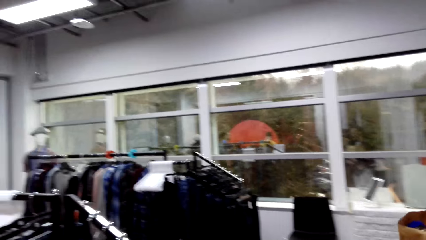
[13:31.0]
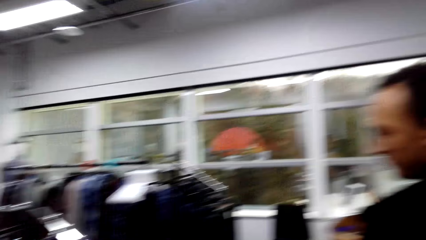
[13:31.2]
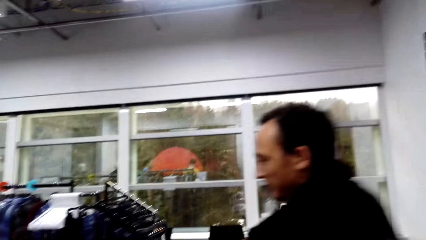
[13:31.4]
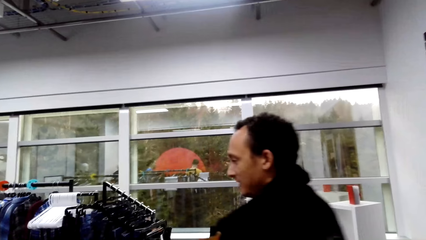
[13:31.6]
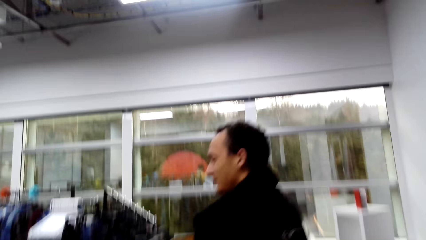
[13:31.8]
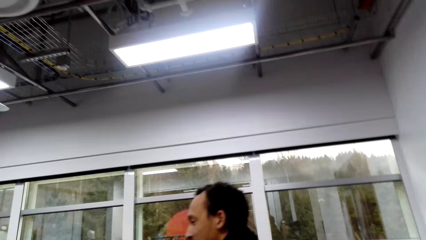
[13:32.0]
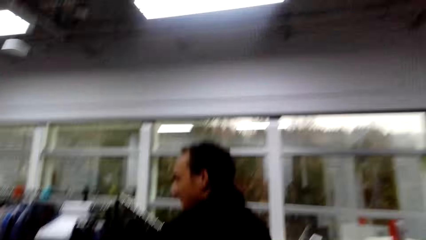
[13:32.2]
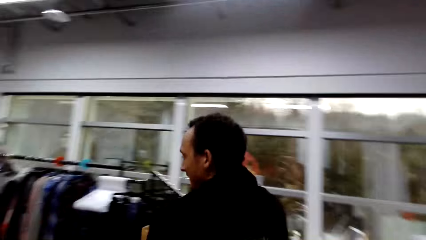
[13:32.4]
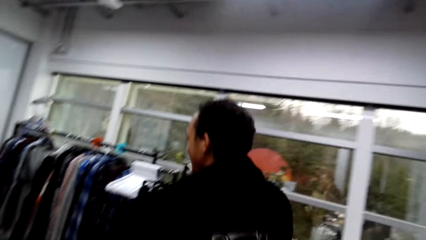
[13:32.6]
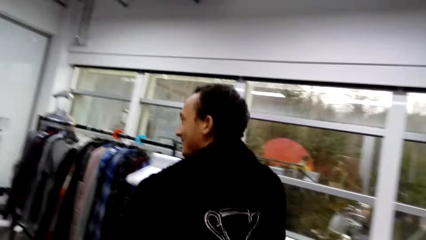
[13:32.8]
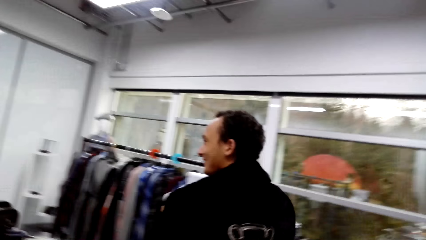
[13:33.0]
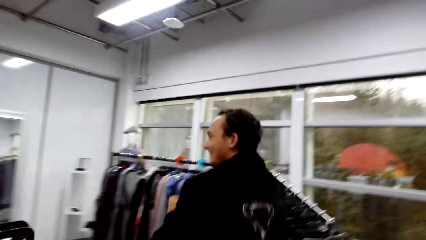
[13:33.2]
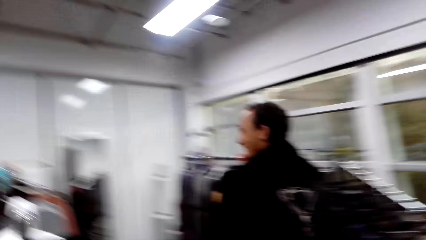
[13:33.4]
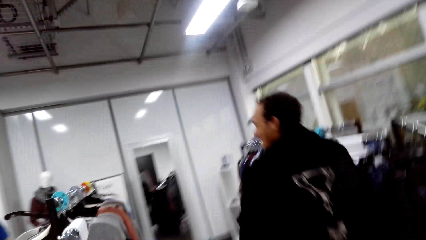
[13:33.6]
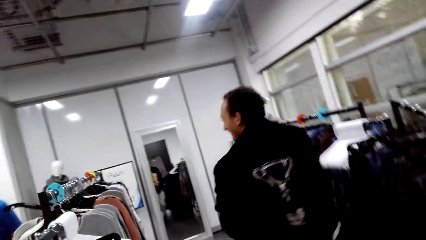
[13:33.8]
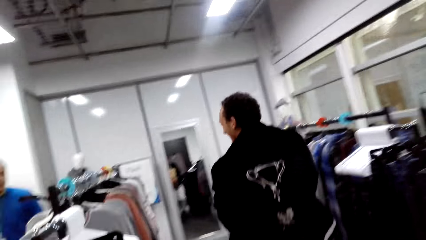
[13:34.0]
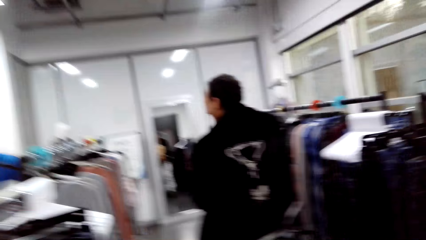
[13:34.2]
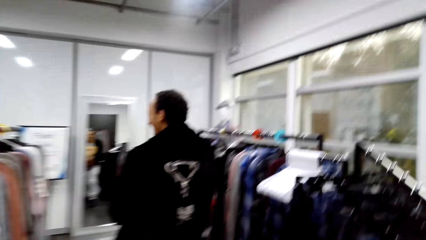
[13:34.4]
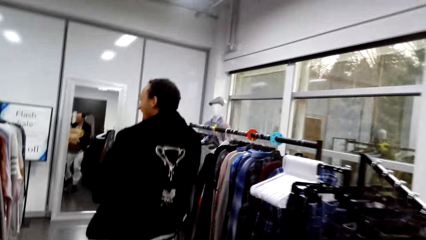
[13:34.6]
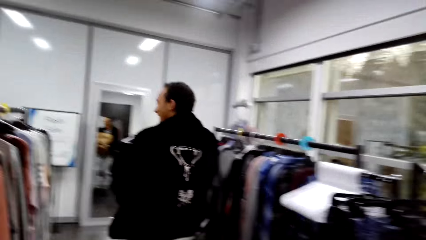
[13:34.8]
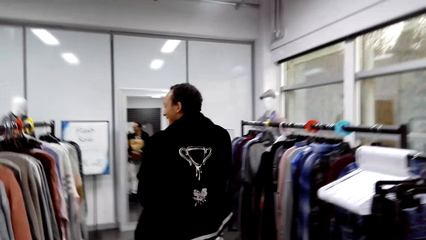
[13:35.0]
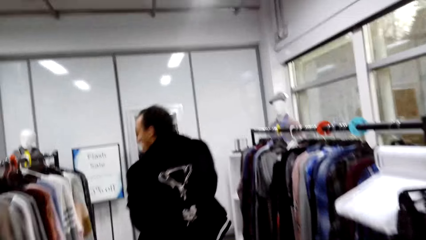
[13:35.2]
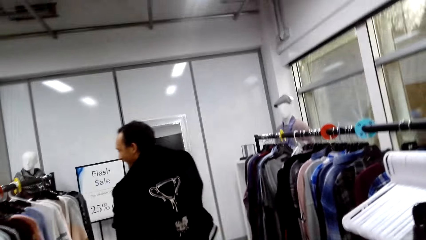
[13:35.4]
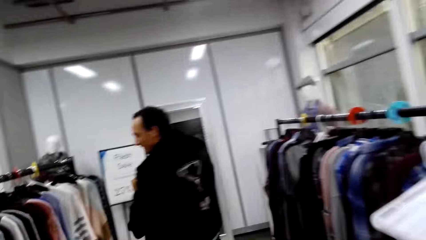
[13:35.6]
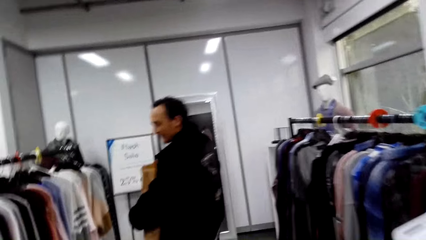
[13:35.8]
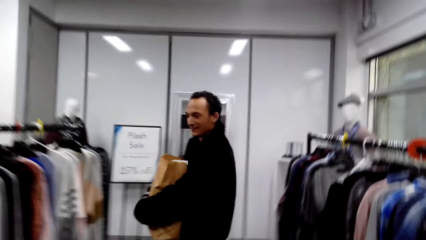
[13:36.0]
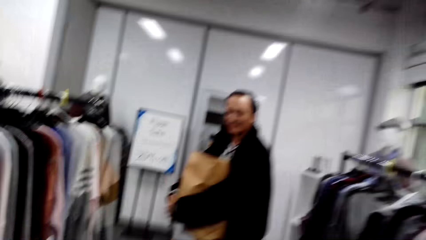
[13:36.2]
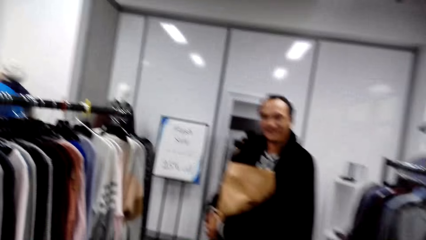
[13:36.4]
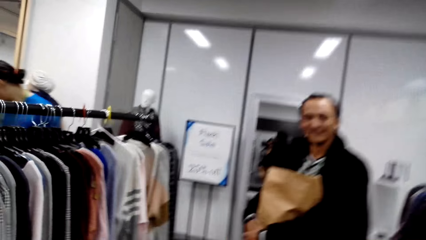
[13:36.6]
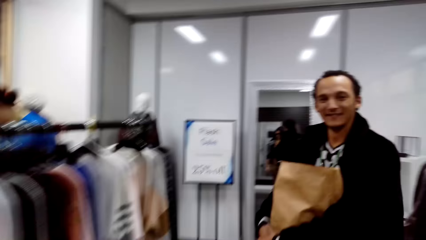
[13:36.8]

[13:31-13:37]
A person talks to the camera wearer. The person walks around. The camera wearer talks to the person.

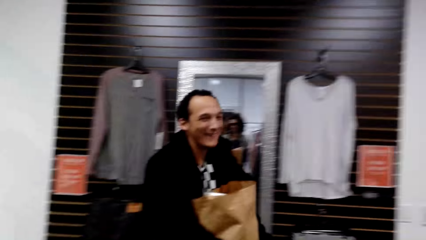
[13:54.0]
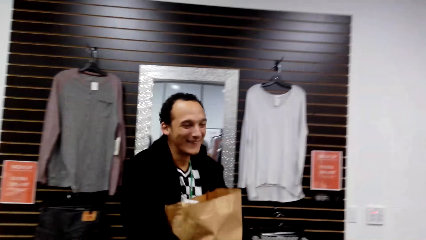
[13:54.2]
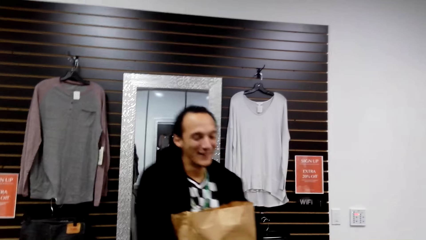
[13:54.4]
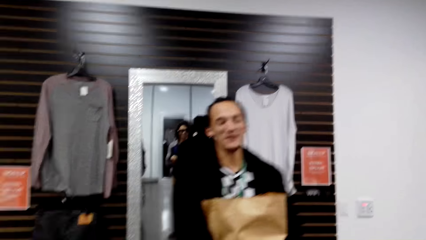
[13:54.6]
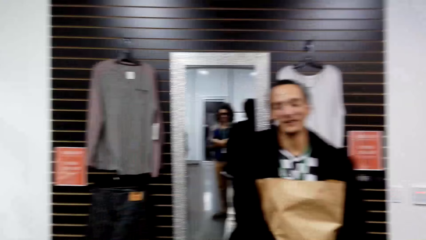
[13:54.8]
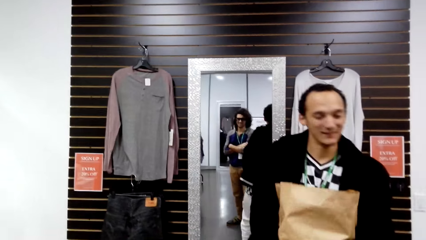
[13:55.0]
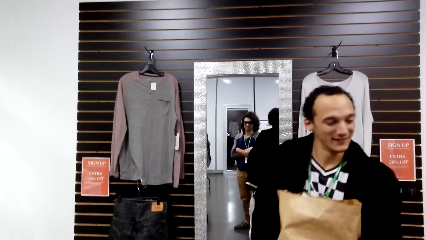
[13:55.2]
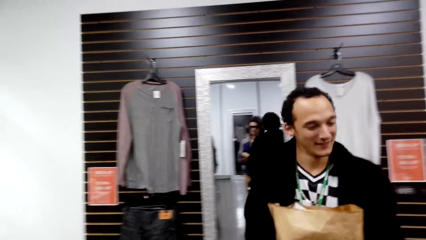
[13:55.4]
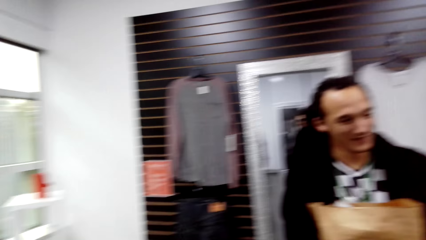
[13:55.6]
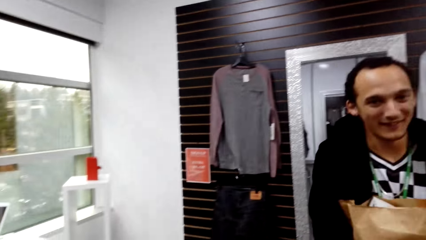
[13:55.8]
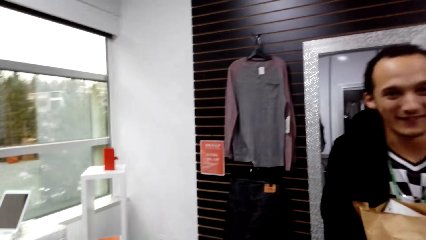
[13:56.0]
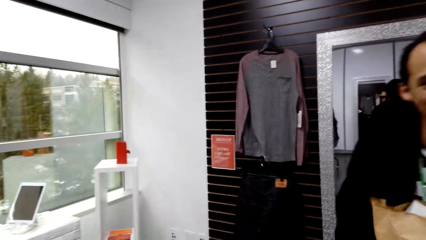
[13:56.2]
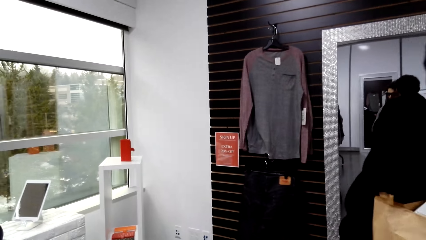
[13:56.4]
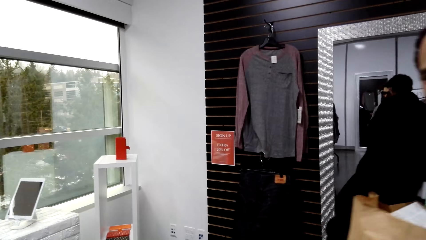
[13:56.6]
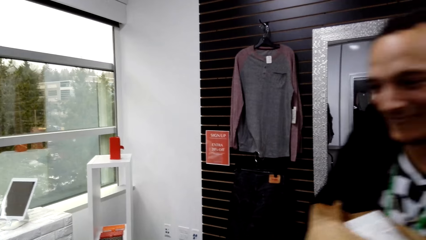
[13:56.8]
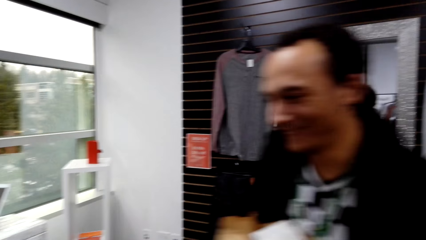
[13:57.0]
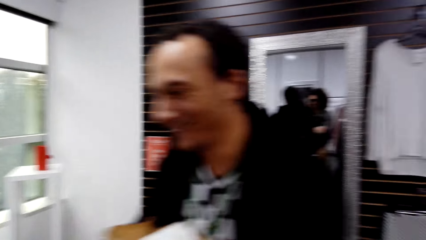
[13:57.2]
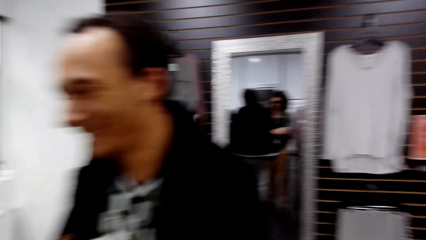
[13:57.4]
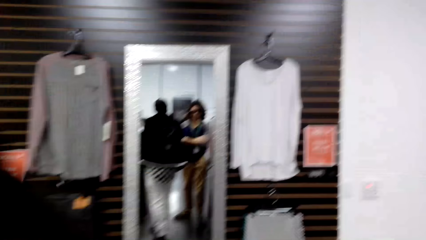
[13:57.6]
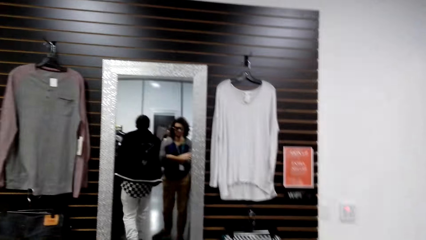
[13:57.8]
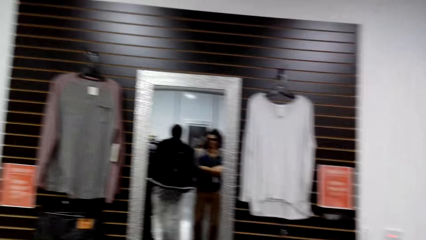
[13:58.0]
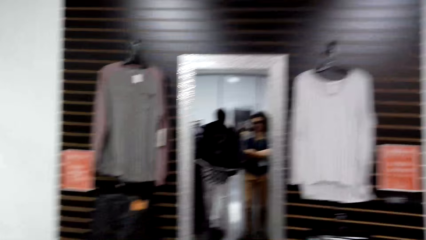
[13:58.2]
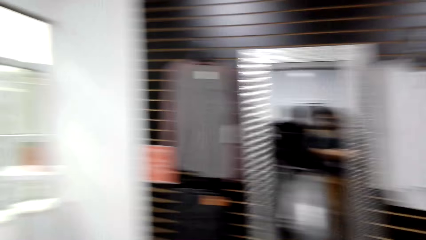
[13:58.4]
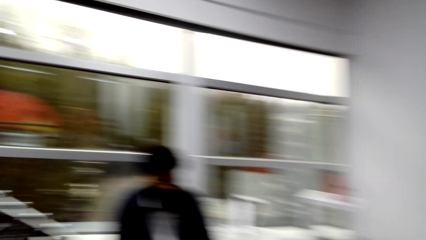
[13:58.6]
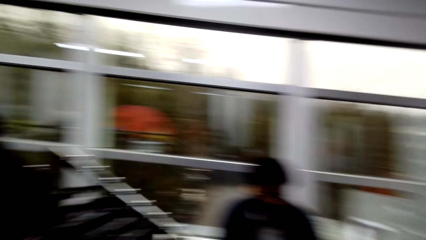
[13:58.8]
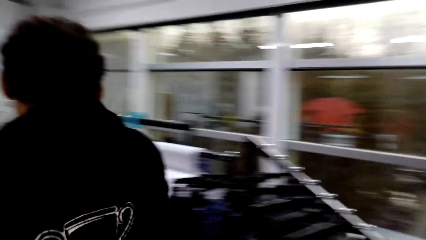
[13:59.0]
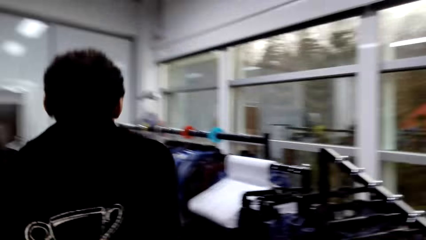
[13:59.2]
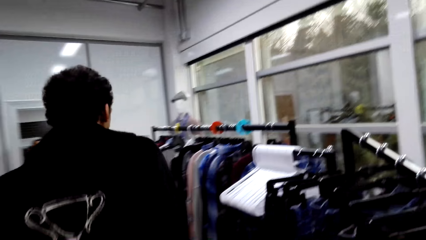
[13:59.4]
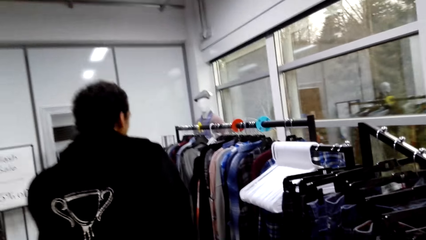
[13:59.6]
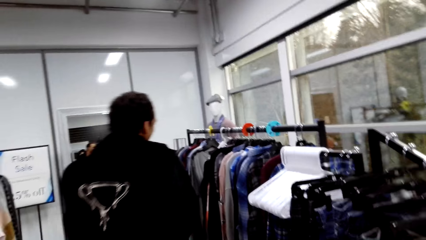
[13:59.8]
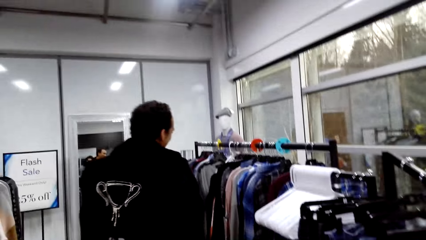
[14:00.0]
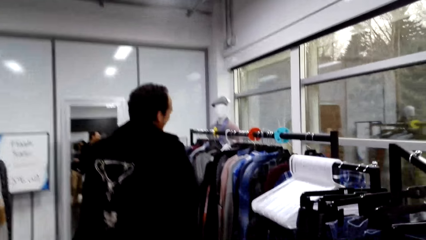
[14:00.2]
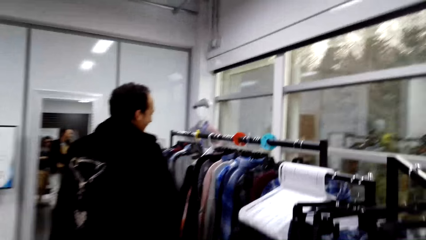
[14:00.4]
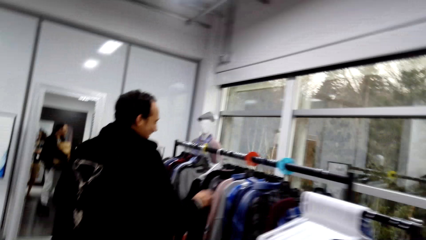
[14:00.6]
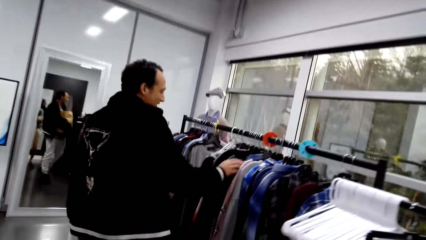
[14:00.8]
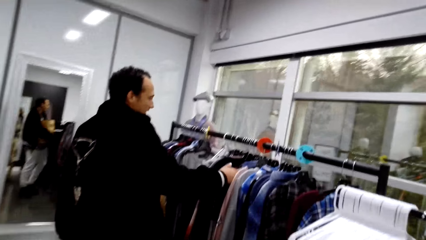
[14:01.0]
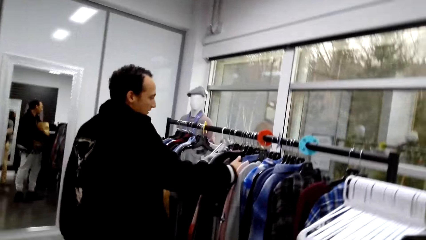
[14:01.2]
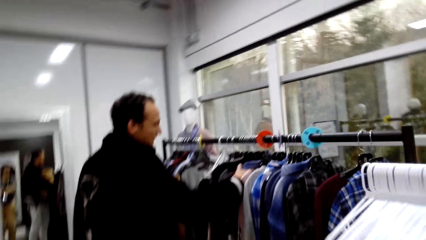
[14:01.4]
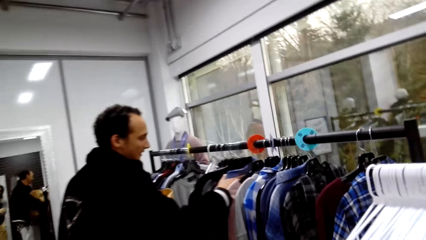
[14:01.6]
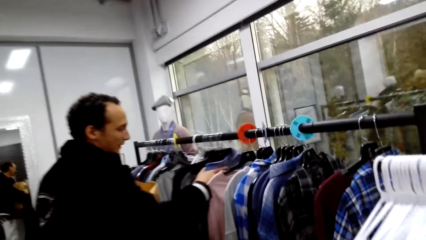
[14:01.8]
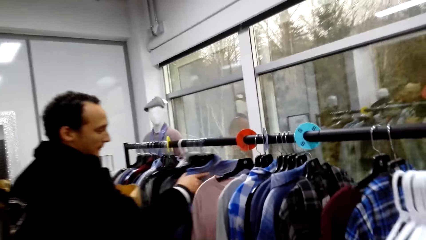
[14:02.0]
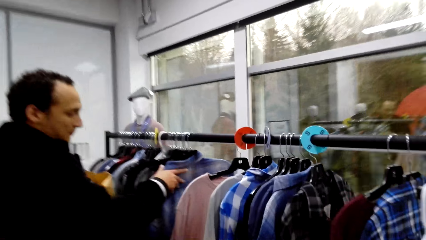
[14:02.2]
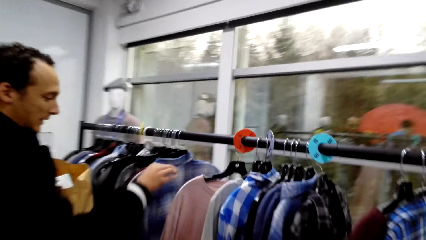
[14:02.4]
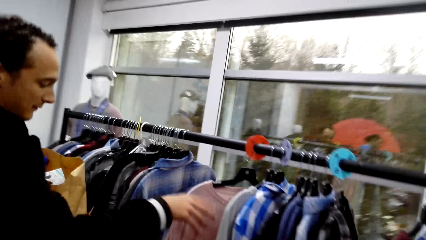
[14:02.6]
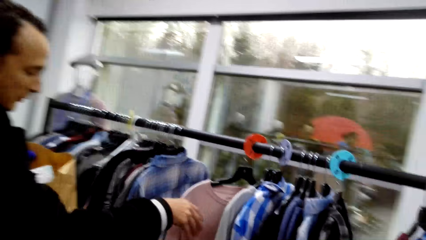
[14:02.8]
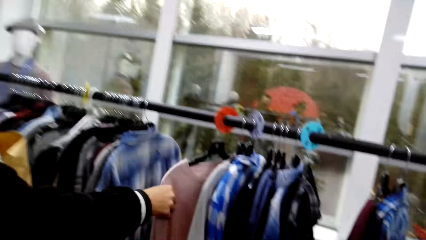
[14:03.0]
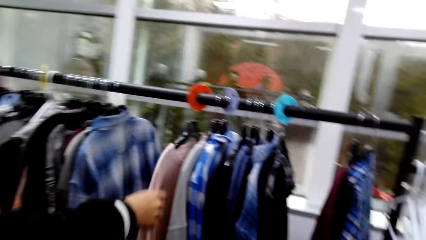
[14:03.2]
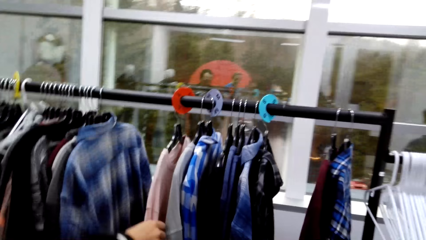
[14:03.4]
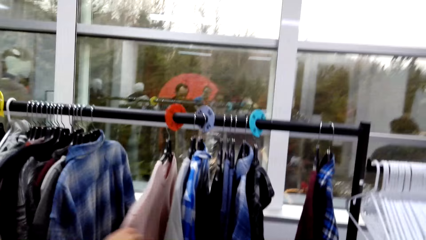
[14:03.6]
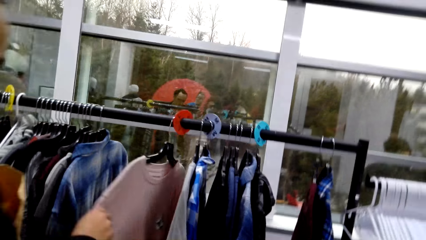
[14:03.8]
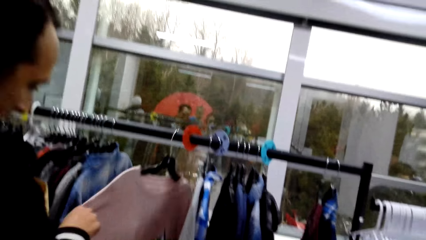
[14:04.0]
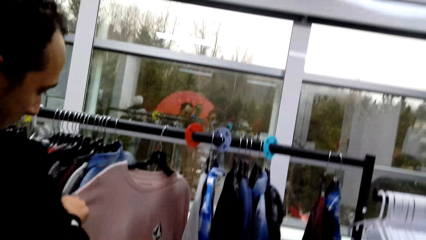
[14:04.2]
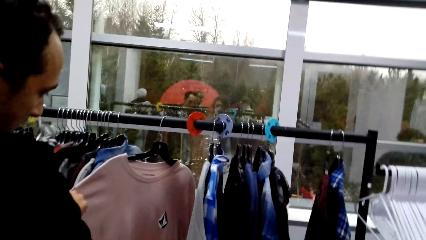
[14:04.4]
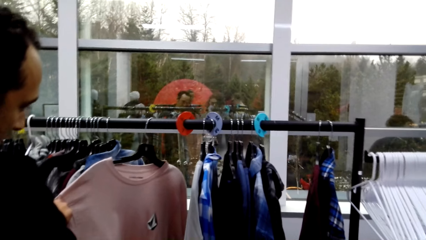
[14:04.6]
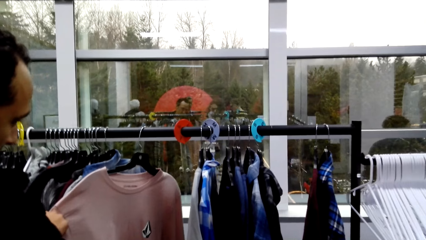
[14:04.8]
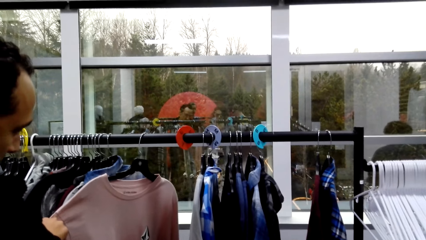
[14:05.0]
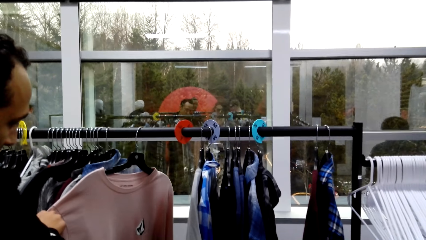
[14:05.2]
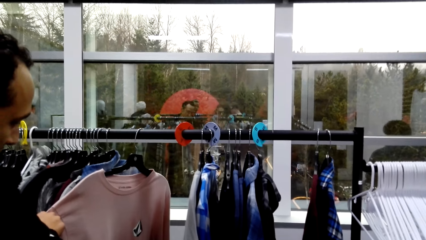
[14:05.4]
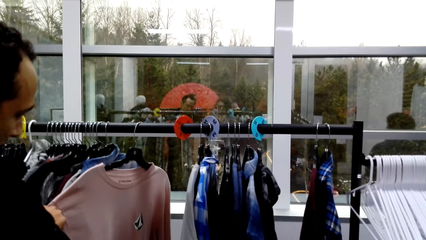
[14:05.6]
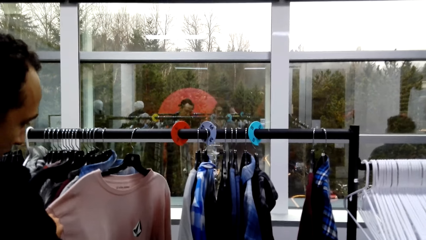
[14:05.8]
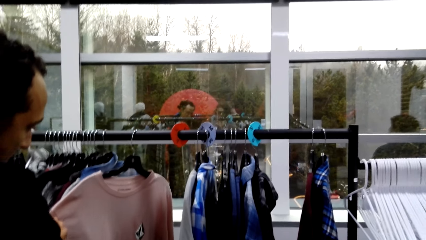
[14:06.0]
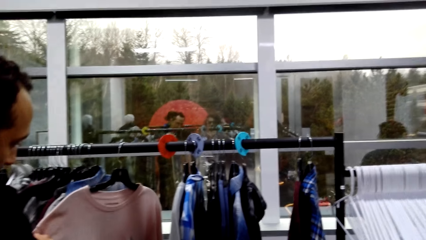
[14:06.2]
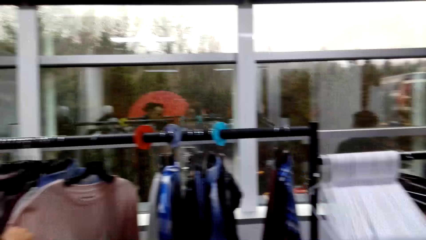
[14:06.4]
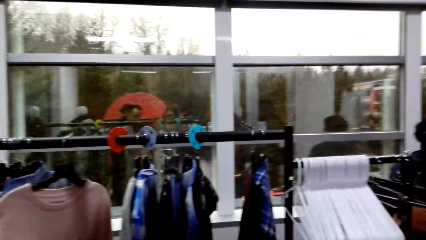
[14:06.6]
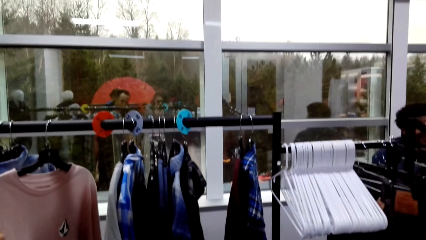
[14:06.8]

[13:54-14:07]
A person adjusts the outfits on the hanger stand. The person touches clothes on the rack. The person touches the T-shirt on the hanger stand.
